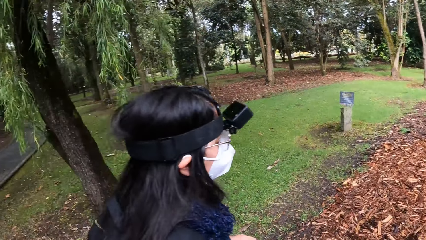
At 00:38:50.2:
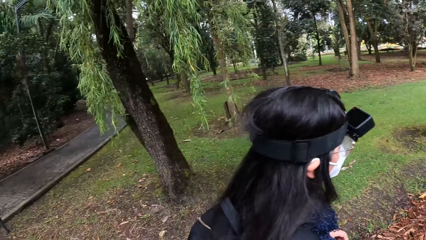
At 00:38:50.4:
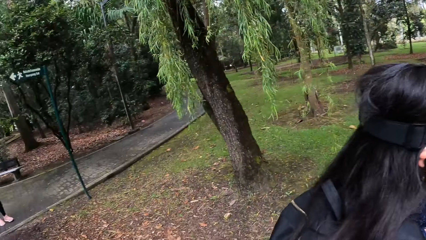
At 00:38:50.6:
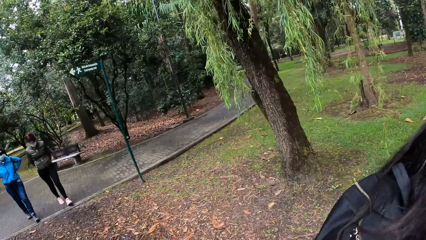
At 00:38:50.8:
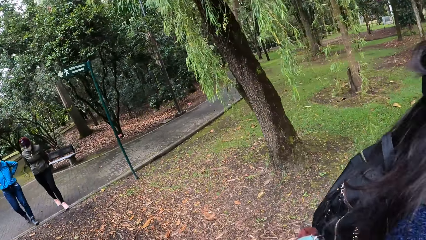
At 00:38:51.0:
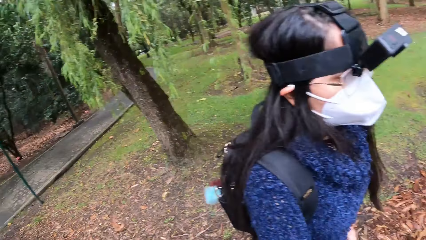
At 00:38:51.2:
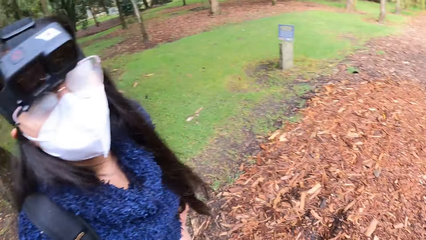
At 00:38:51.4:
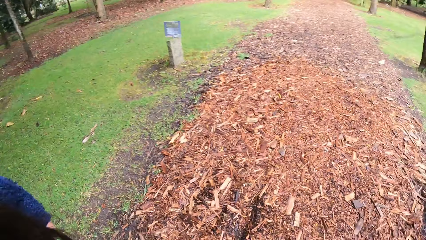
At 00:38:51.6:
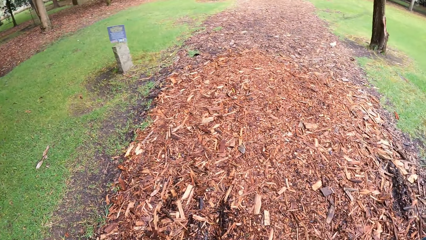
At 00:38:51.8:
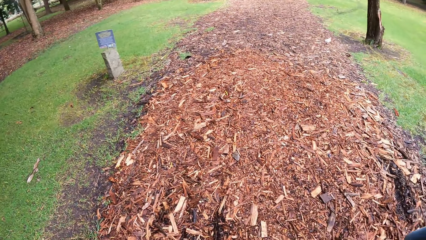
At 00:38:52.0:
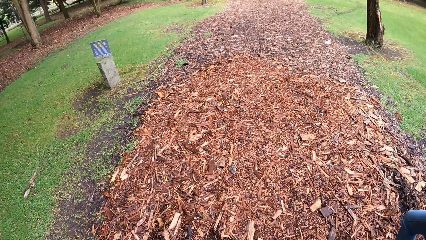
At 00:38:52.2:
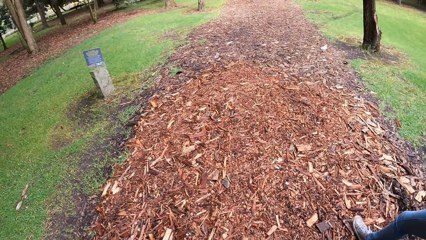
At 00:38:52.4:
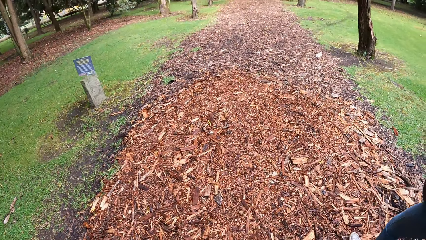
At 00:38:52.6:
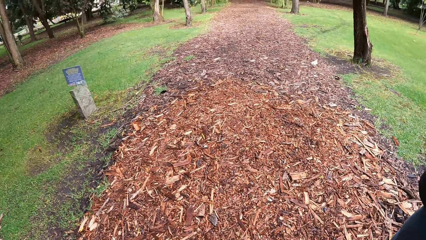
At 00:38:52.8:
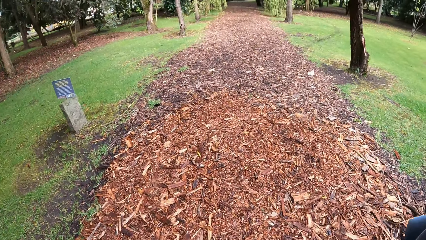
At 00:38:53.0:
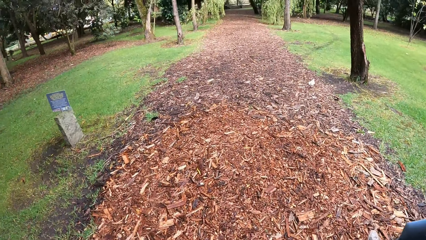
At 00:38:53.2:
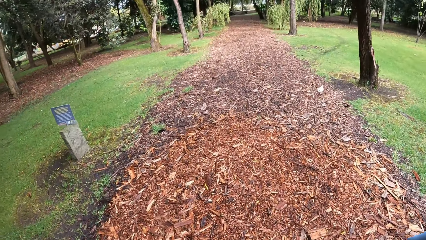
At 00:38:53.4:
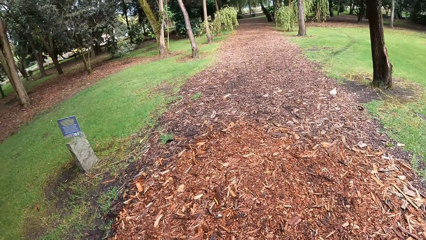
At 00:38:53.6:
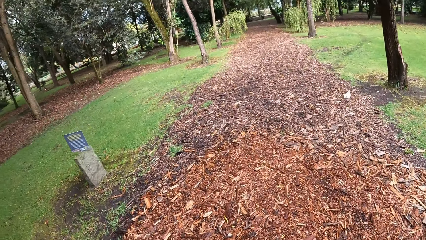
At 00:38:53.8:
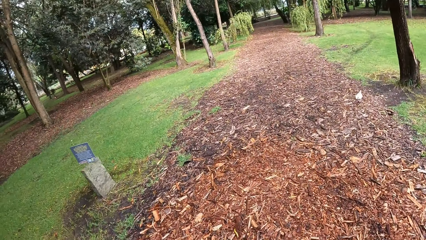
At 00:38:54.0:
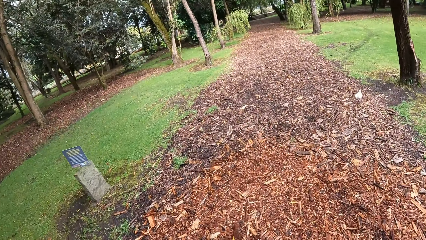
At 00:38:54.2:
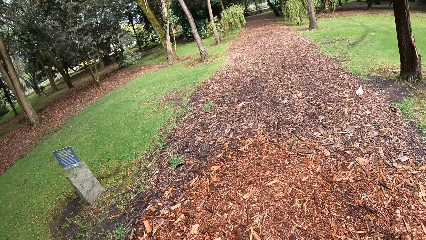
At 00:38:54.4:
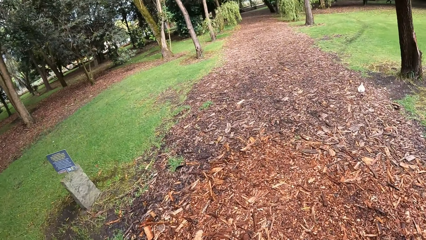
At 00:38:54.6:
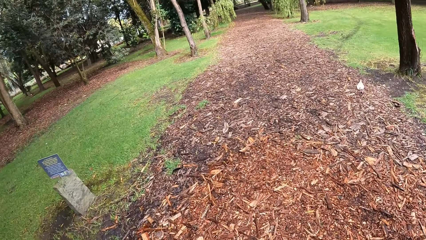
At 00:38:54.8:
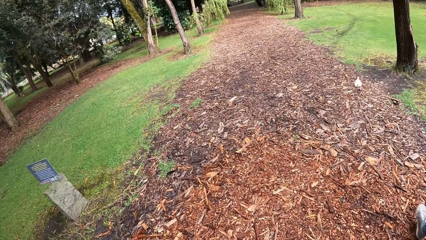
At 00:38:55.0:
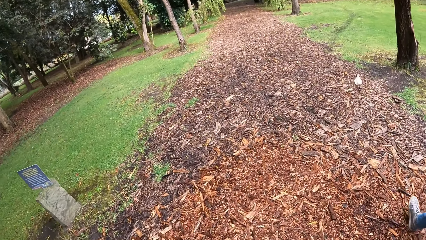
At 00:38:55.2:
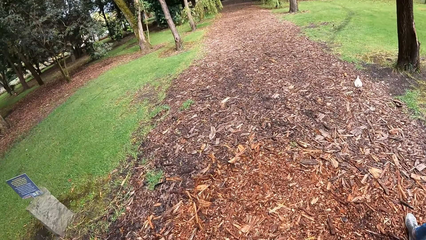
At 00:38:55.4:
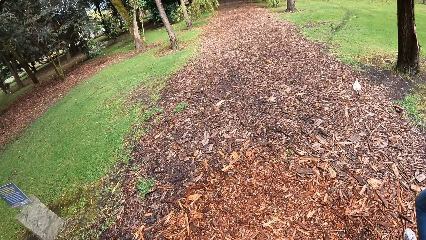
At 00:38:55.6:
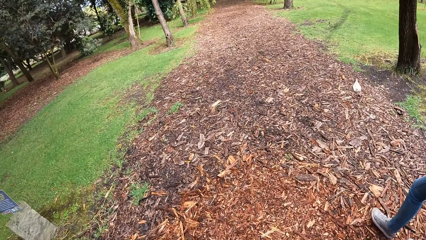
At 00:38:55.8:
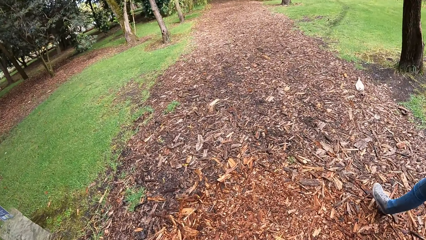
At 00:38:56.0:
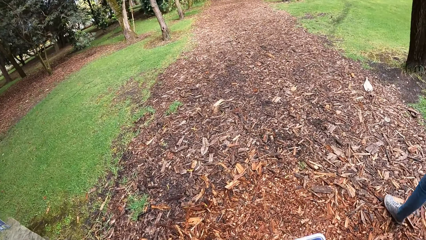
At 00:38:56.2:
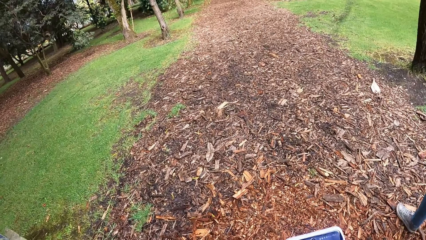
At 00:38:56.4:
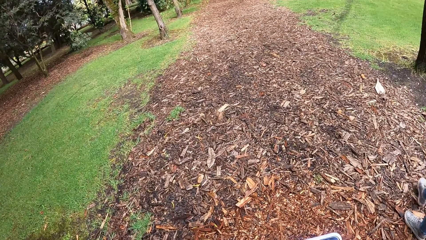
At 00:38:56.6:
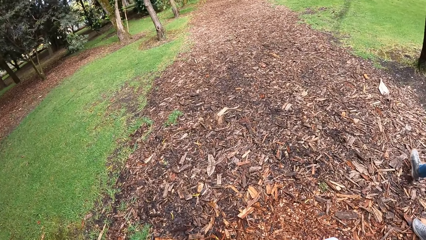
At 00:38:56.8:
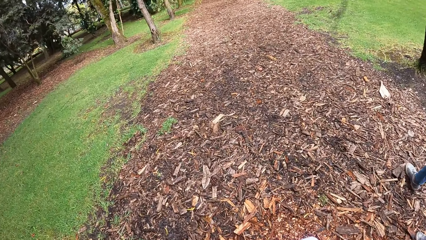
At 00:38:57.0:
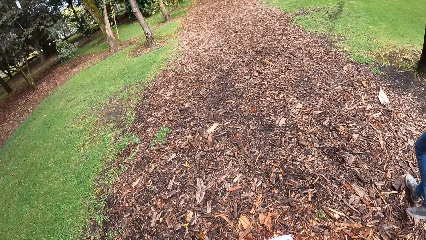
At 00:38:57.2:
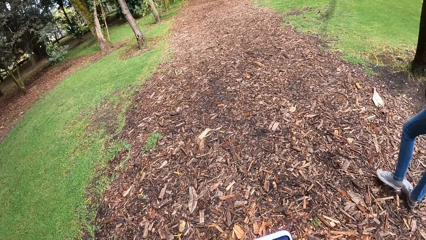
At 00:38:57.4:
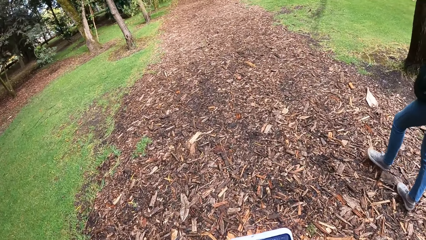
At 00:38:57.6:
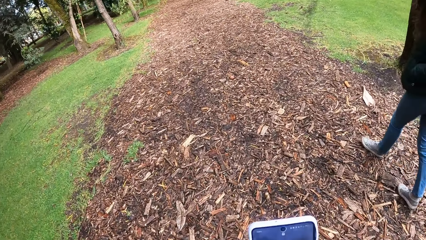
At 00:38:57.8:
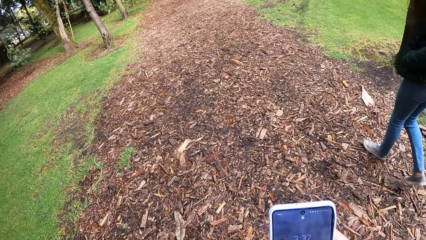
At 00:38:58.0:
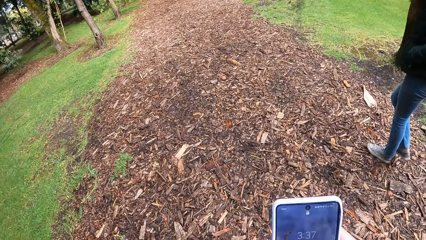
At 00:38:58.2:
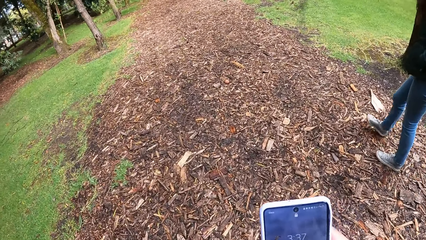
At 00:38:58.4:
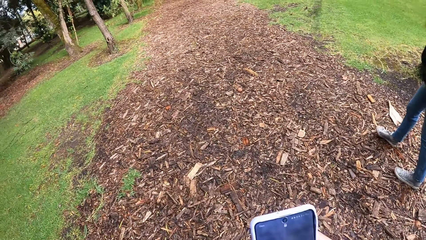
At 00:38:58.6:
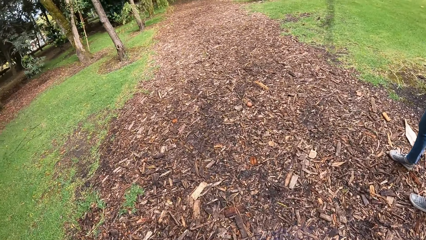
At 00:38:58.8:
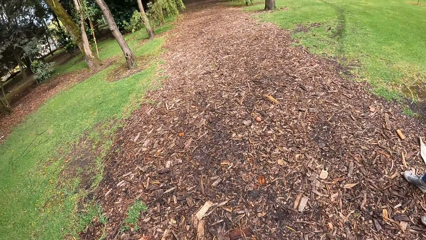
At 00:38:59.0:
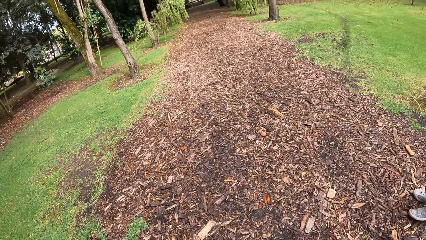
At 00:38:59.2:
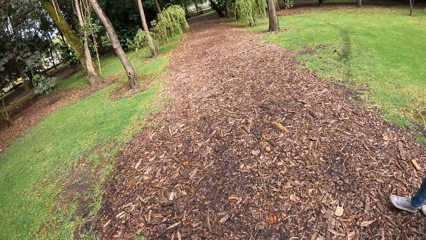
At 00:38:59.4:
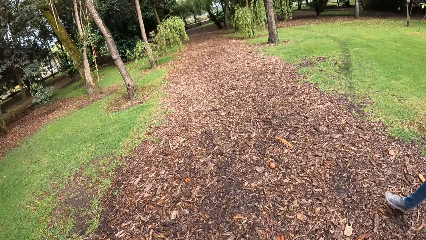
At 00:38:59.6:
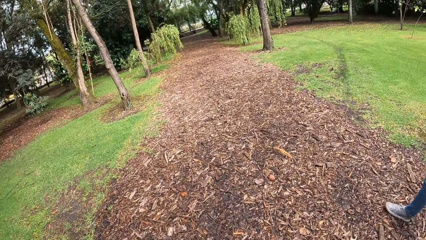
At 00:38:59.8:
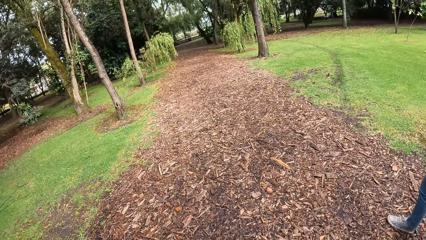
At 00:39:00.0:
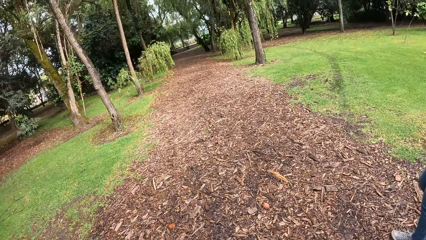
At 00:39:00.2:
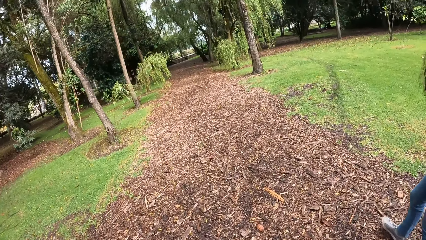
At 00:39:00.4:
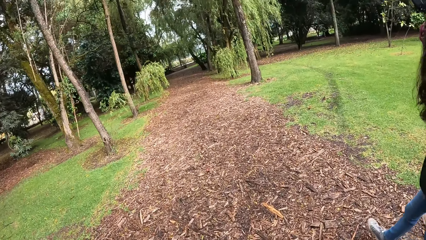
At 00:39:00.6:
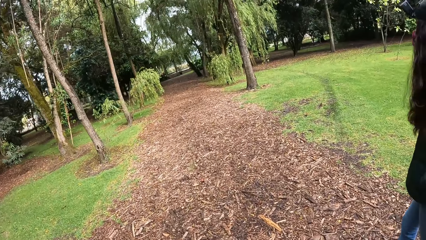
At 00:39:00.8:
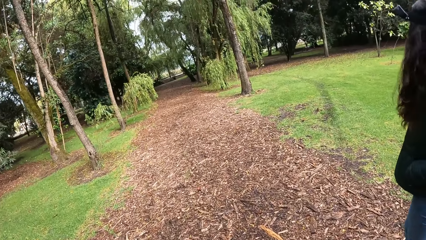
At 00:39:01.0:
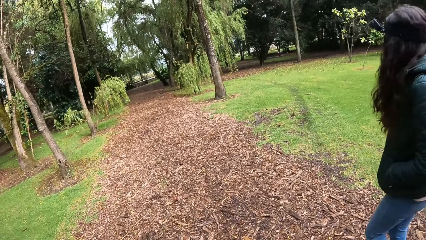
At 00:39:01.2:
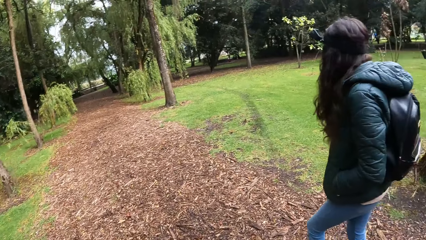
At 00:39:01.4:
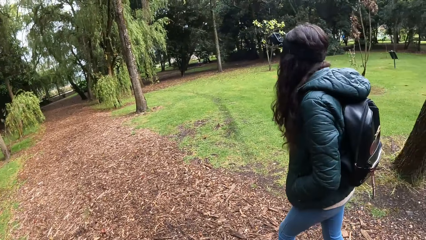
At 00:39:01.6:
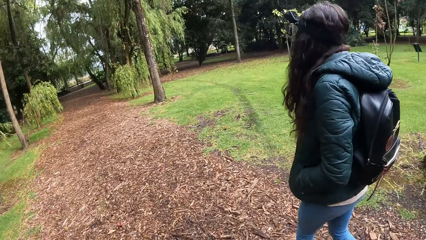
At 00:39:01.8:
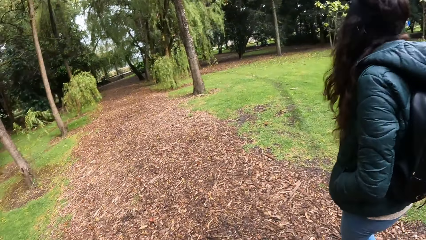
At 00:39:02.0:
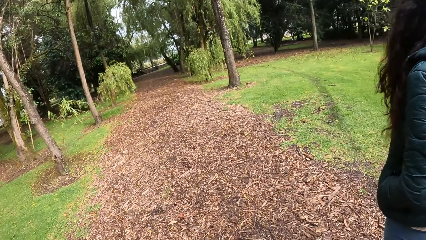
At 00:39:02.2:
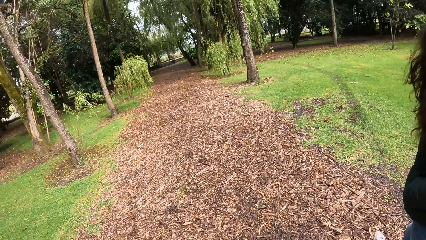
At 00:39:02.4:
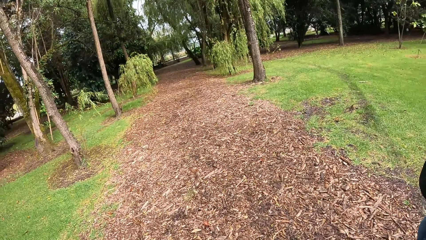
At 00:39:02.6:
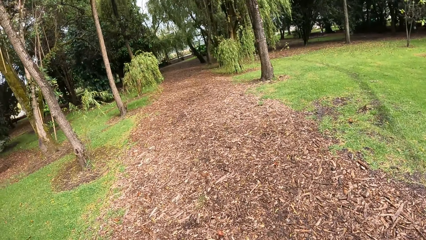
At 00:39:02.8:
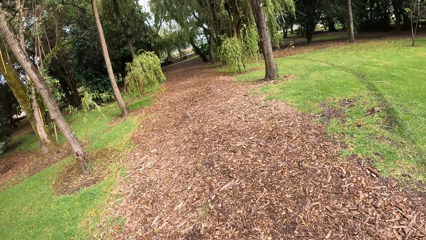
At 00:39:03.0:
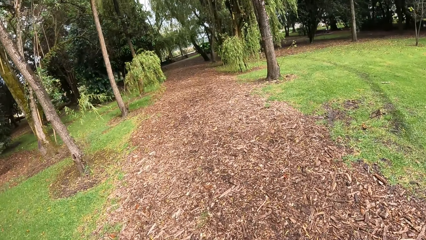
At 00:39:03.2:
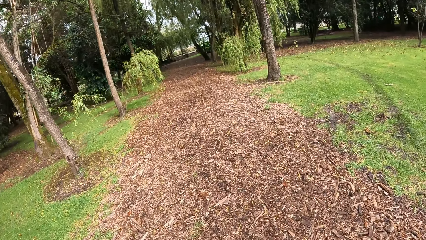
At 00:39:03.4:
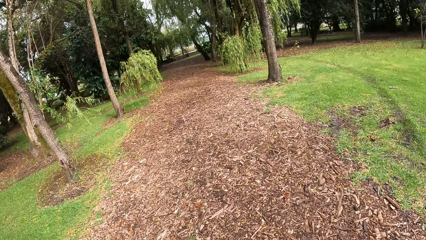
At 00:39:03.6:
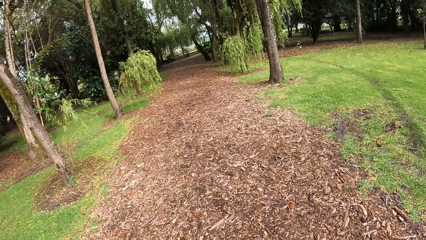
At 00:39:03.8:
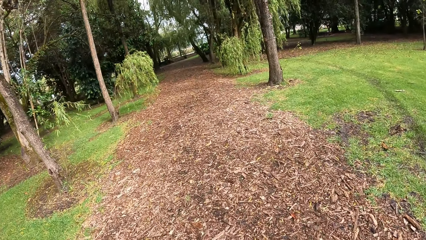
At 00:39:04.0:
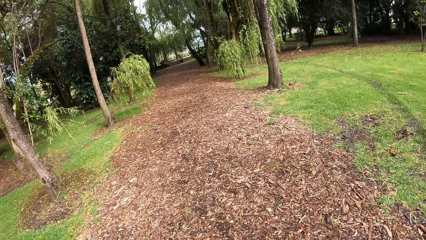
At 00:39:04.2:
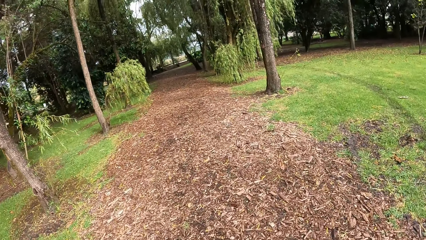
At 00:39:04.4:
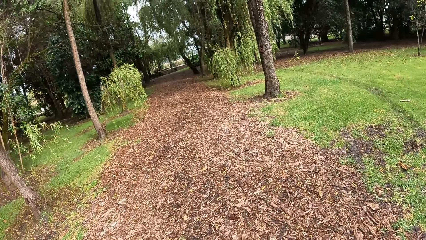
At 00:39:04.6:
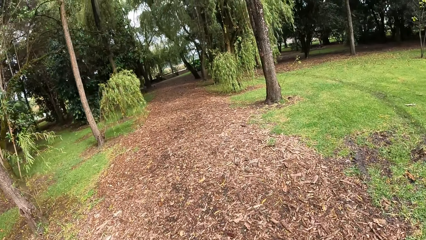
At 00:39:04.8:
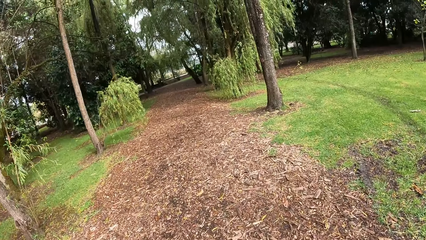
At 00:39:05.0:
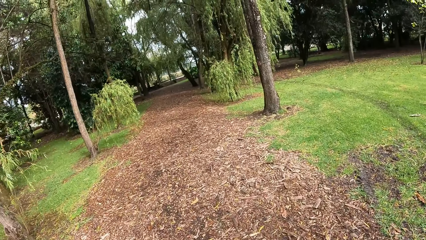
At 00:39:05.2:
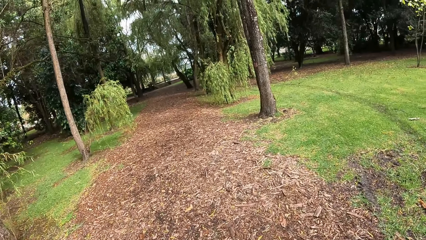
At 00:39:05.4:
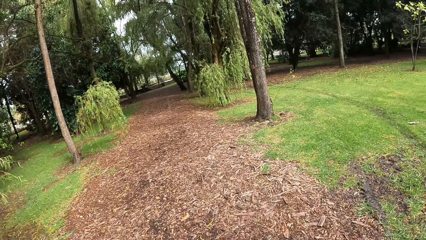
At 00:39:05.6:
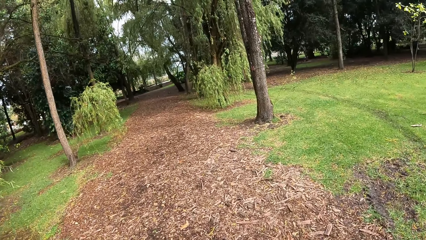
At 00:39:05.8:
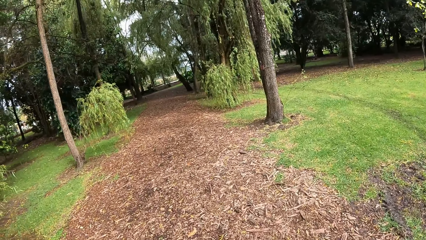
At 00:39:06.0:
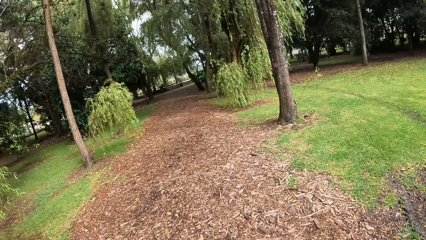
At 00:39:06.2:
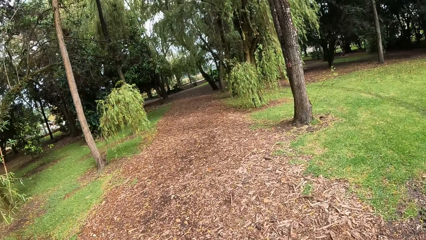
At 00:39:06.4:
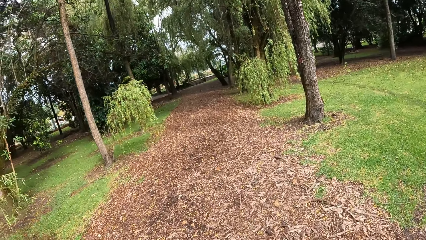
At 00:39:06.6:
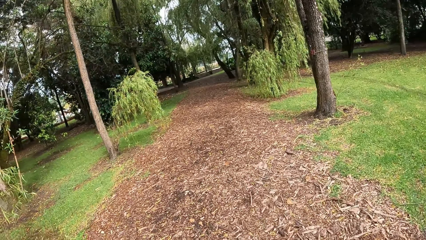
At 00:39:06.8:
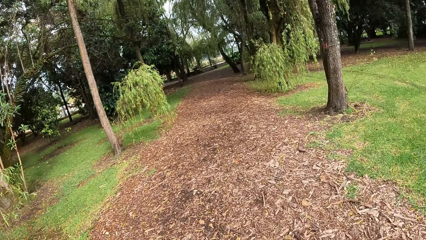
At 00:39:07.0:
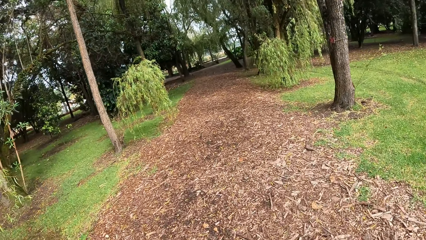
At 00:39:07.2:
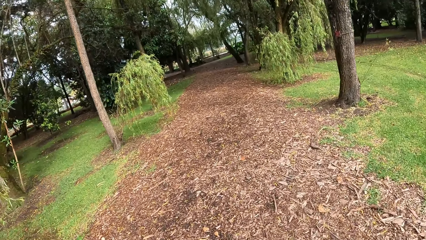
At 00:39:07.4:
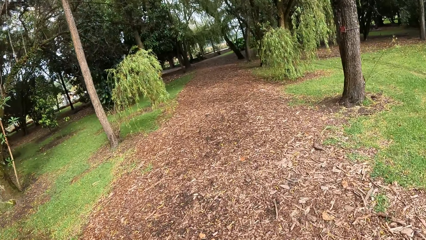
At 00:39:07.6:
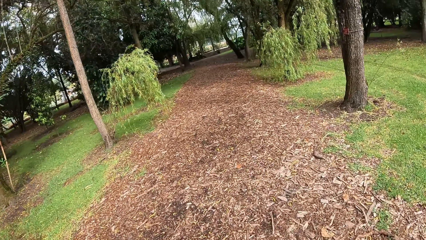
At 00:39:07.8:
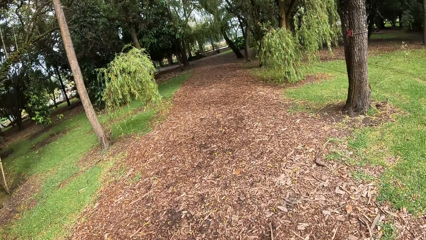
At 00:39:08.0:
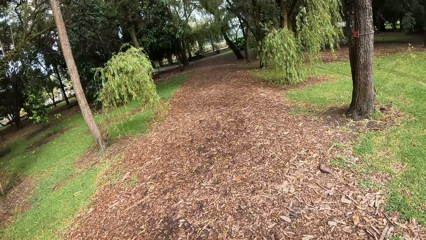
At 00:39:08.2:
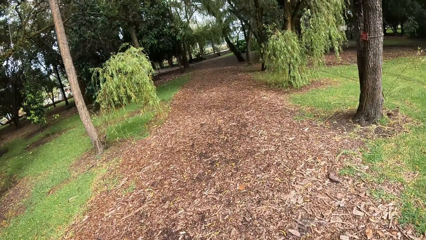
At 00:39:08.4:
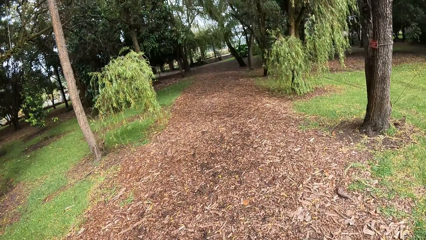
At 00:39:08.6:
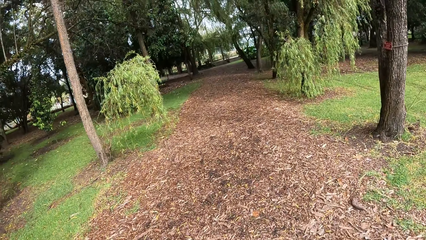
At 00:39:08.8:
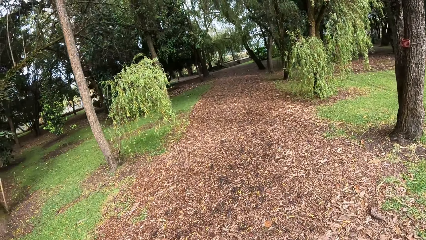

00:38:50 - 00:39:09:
The woman walks along the walkway. The camera wearer looks around the field. They walk around the field. Another woman walks along the walkway. The camera wearer operates a phone with both hands. They walk at the field.
